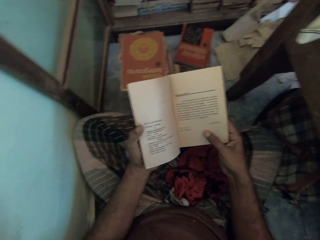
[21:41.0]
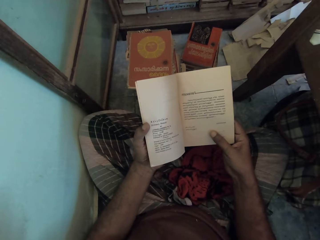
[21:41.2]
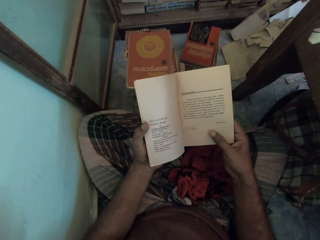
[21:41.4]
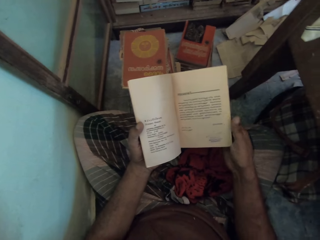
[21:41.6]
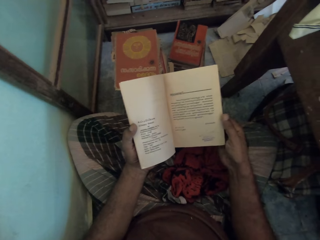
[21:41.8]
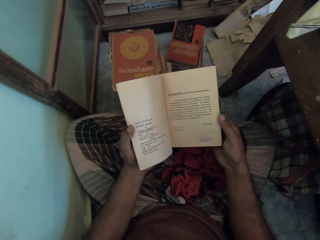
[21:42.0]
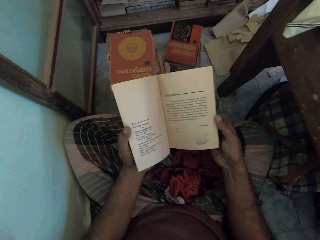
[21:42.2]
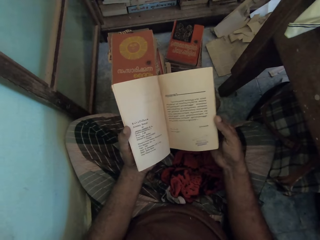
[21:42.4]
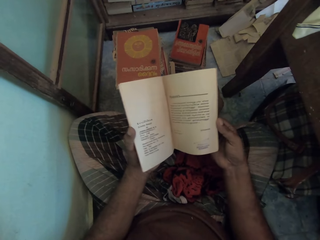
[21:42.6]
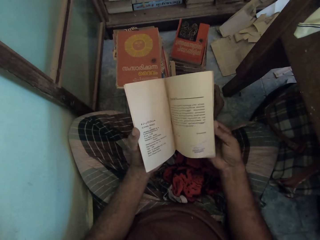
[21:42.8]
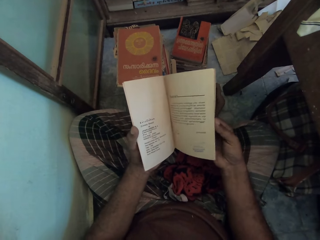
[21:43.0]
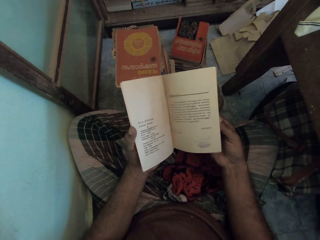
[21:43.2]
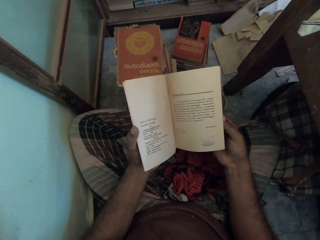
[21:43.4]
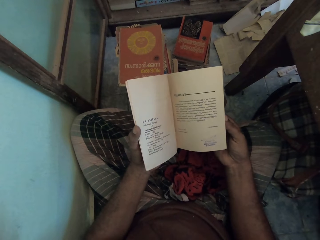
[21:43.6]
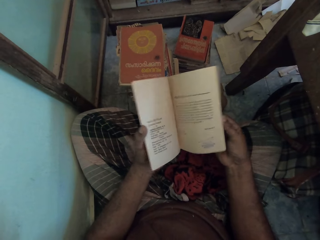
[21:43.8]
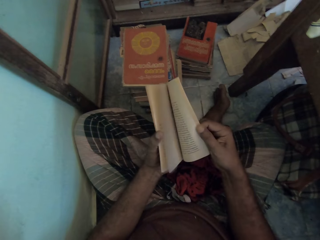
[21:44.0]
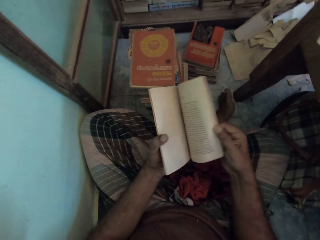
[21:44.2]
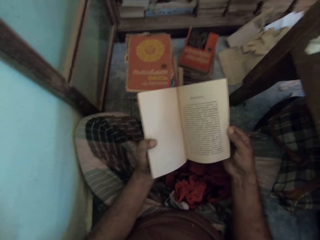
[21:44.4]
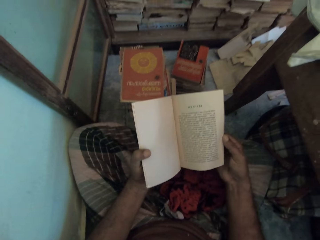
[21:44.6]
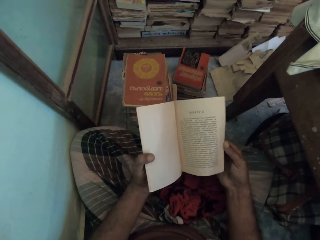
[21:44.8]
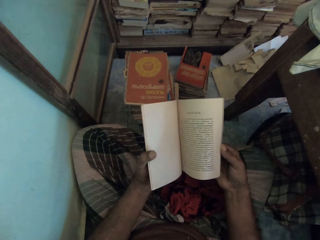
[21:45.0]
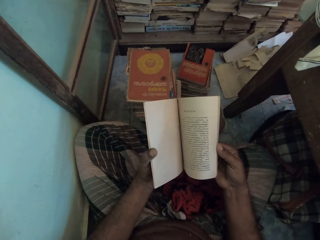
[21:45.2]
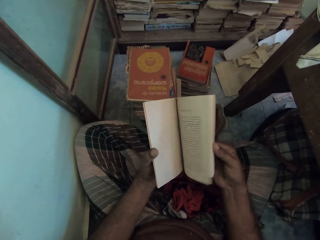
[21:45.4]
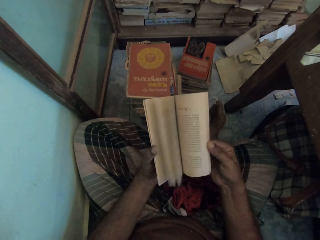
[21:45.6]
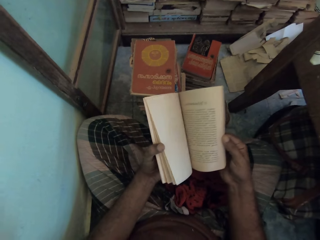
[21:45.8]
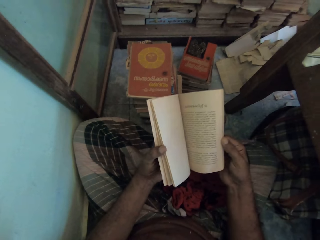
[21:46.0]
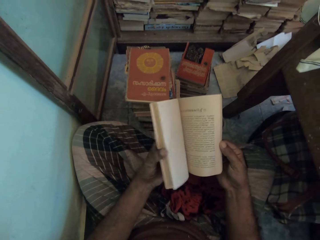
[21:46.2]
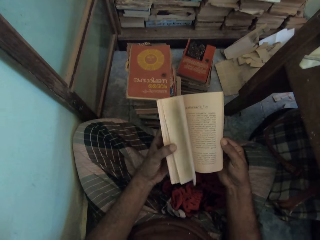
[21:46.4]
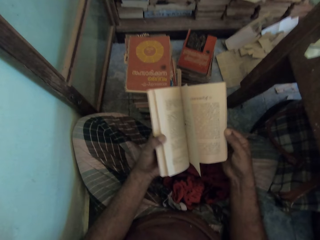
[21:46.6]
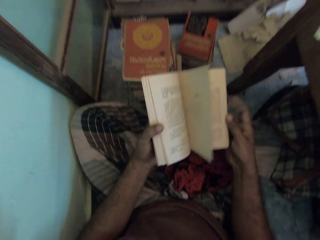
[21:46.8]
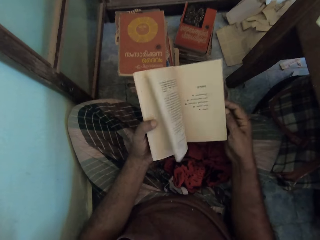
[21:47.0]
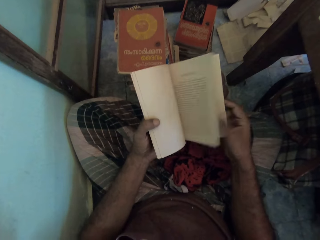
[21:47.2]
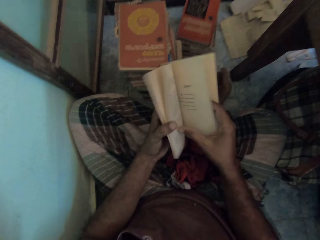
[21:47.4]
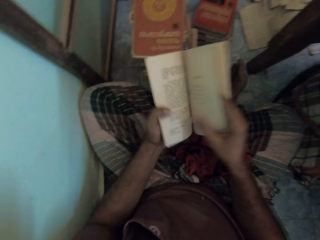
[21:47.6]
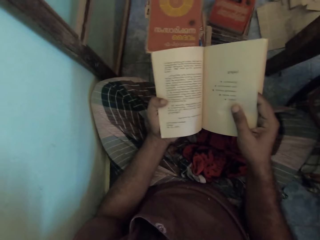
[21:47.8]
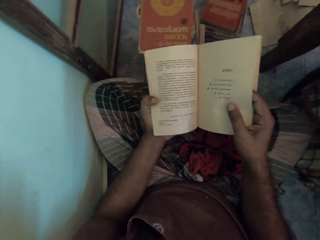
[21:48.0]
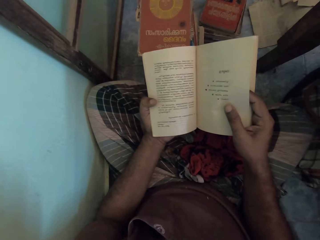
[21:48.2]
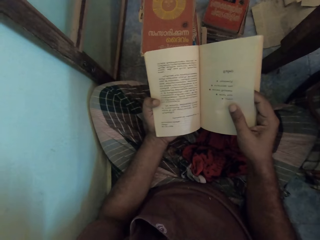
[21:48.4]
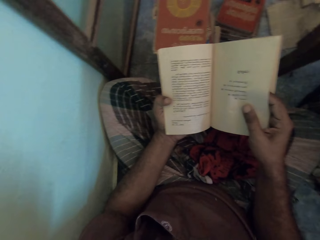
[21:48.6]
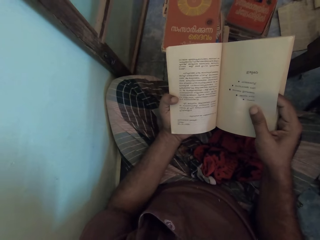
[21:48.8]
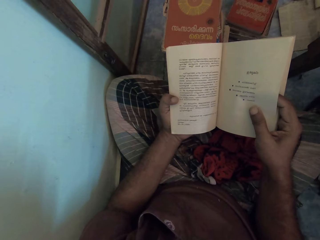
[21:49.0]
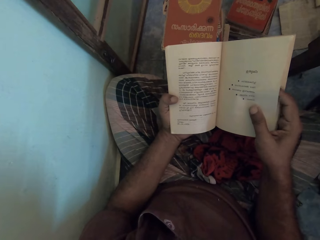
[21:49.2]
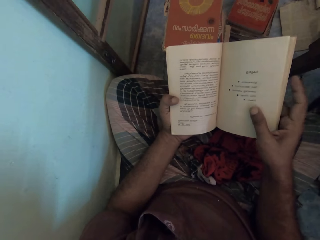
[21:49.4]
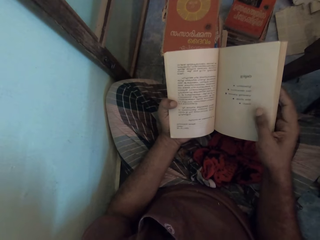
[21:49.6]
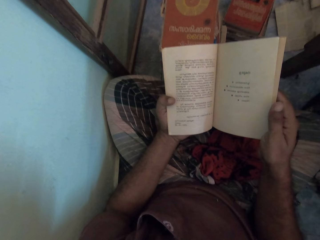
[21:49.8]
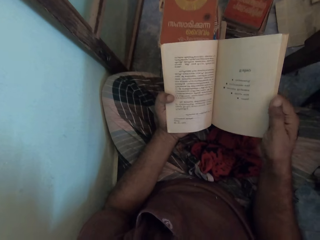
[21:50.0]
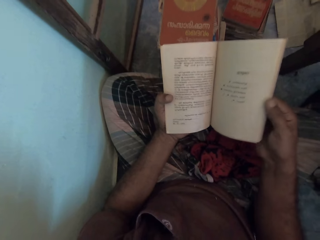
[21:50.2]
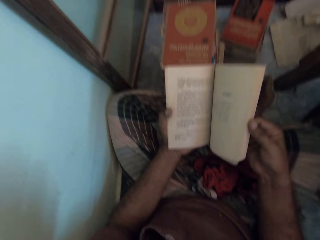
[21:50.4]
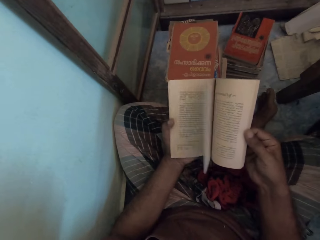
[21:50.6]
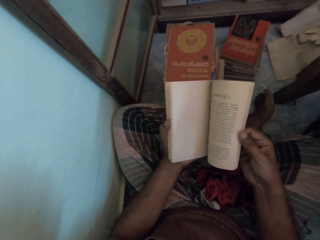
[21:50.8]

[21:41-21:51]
The camera wearer opens a book. He flaps a page with his right hand. He flaps the pages with his left hand. He flaps a page with his right thumb. He looks at the book.

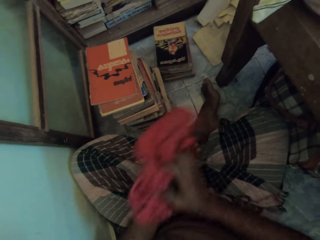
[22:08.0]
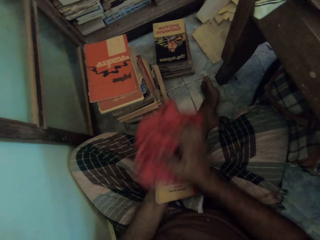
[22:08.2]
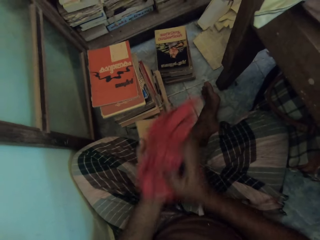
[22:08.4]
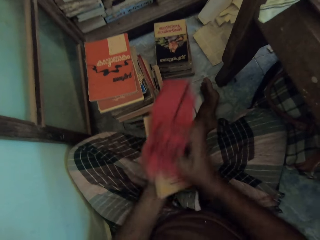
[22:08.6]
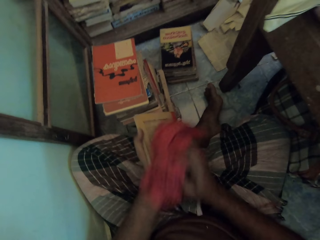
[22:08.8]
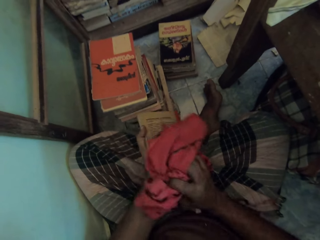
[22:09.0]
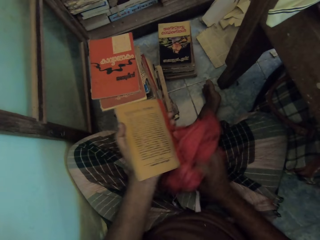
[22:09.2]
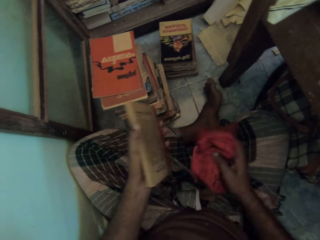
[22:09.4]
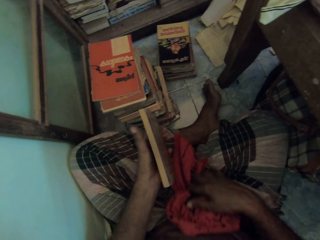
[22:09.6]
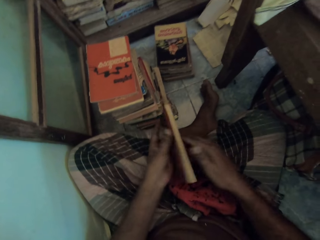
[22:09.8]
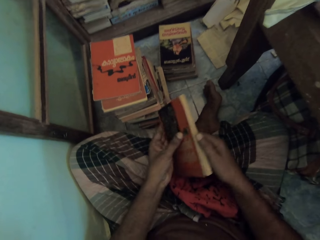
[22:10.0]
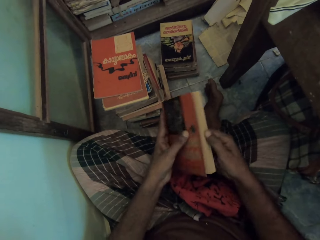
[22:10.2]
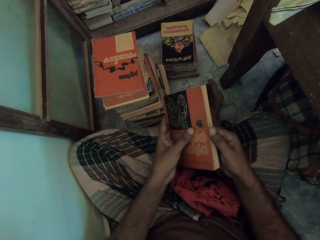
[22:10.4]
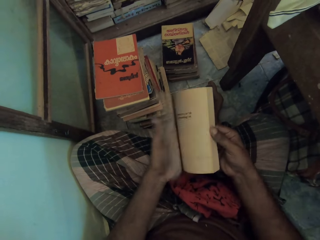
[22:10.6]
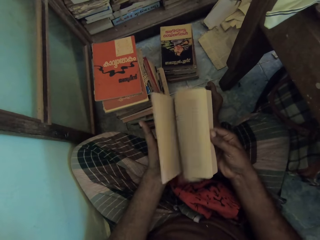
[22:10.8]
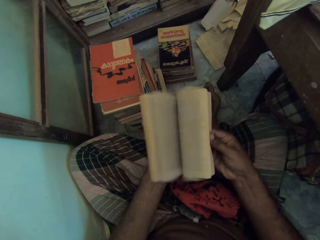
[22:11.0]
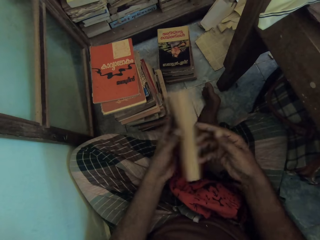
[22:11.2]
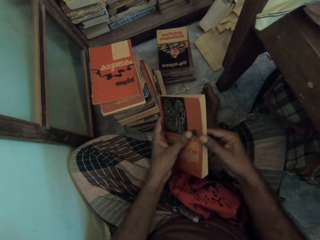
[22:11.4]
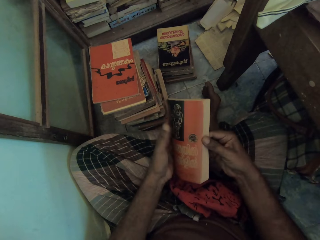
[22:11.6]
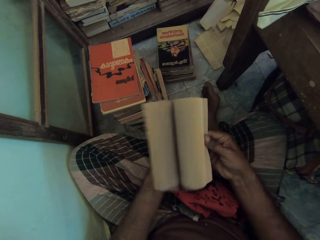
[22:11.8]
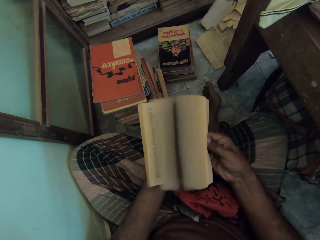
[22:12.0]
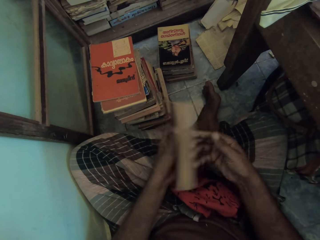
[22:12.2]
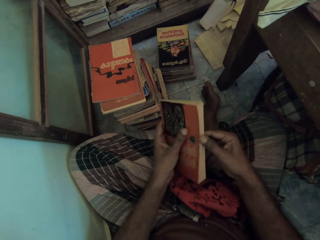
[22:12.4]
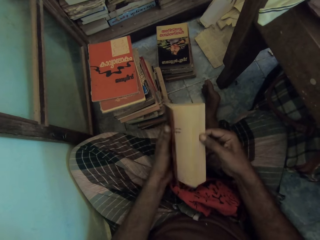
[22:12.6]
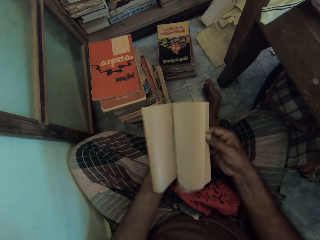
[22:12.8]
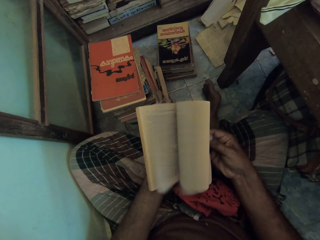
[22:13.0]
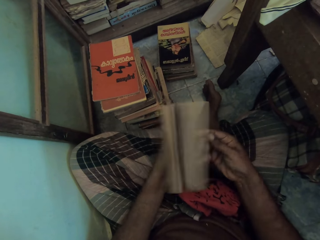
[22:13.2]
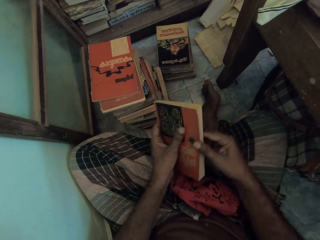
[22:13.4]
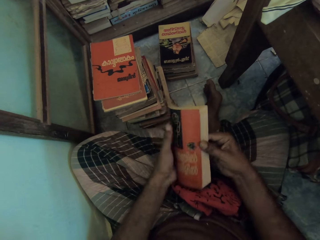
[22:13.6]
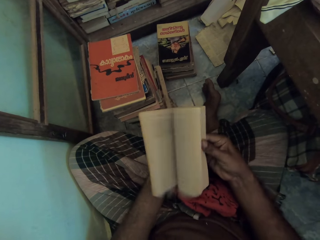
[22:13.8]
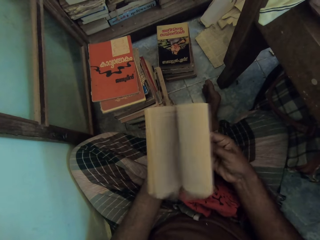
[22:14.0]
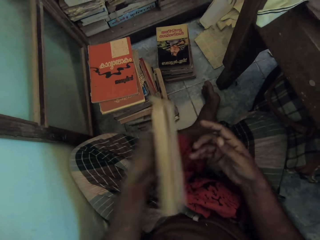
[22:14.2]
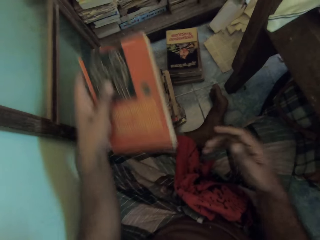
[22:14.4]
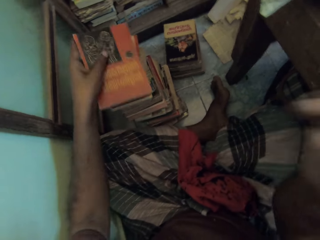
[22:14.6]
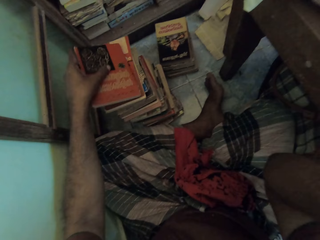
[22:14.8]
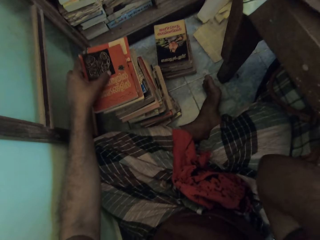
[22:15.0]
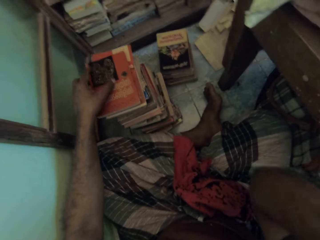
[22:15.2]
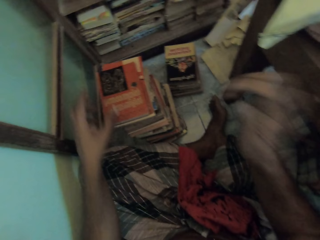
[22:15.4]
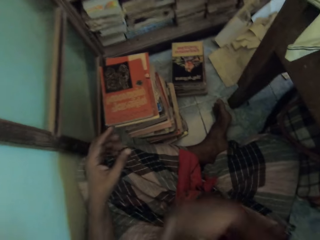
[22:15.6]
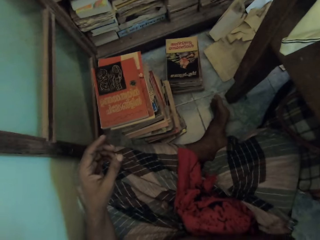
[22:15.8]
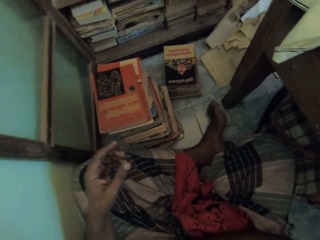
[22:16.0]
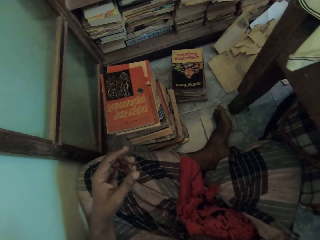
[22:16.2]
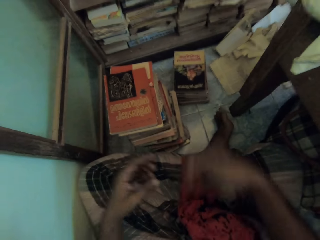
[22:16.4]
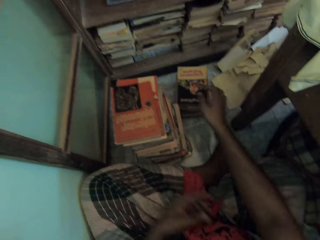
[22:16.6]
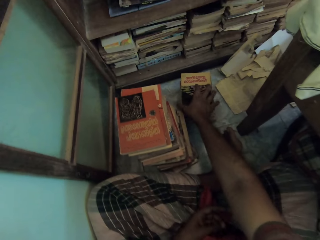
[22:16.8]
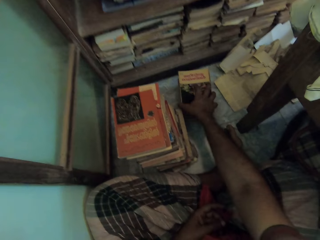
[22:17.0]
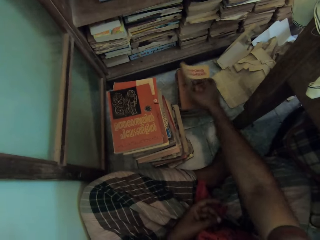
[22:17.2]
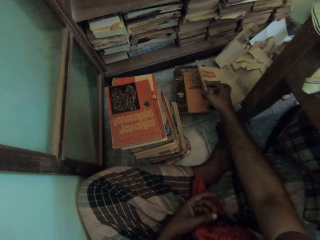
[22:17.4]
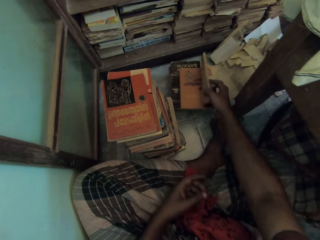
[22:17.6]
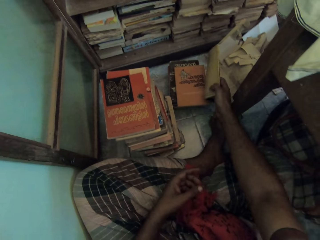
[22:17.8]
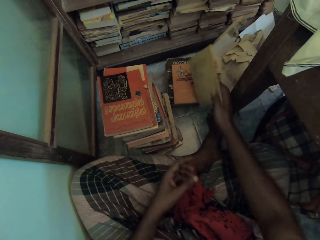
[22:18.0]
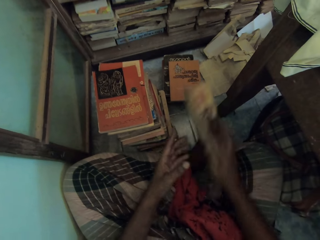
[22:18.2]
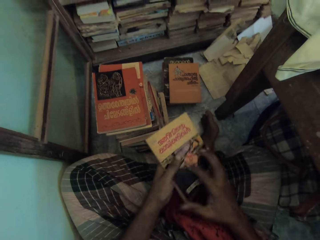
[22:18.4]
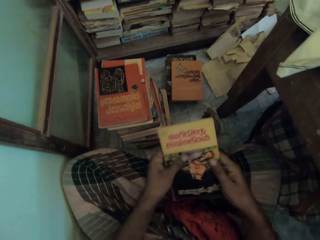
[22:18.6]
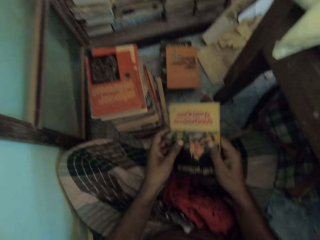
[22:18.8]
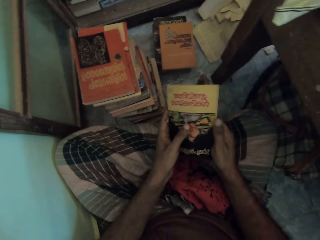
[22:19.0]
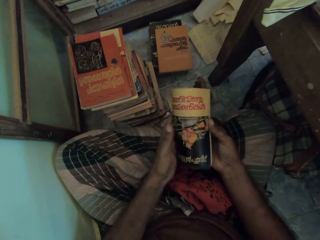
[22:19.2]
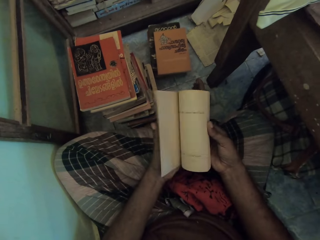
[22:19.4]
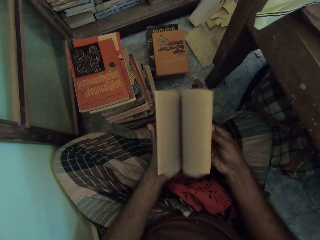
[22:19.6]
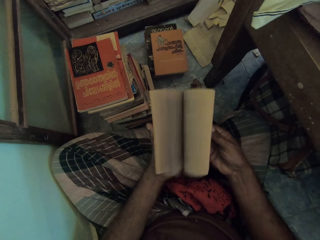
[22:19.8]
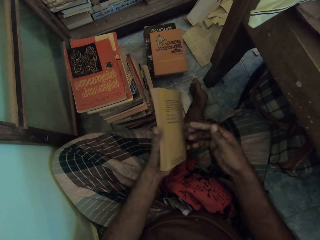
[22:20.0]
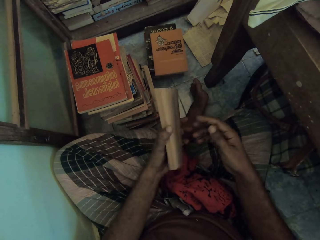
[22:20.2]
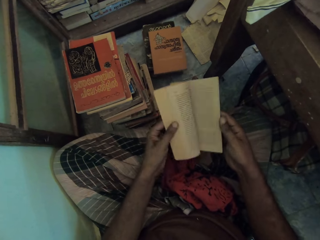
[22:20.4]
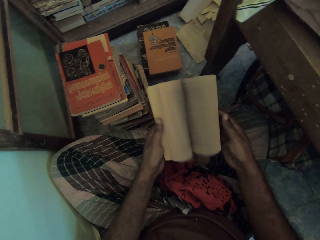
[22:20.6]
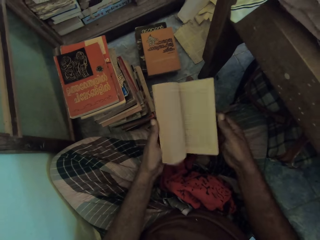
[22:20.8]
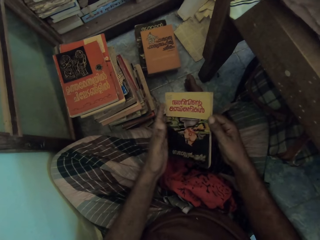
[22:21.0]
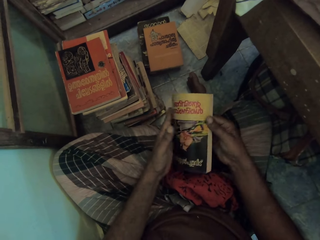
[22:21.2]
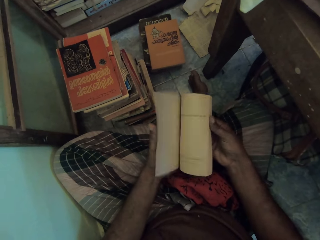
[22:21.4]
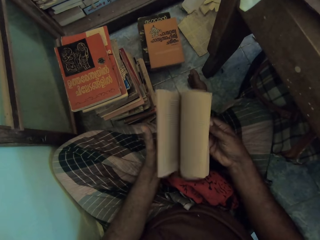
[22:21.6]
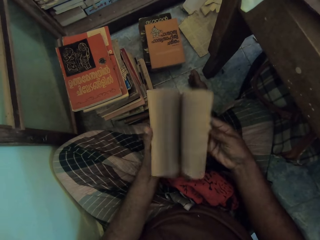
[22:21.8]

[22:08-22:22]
The camera wearer puts down the cloth with his right hand. He opens a book. He flaps the pages with his right hand. He puts the book on top of books with his left hand. He raises his right hand. He raises his right hand again. He picks up a book with his right hand. He opens the book. He flaps the pages with his right hand. He flaps the pages with his left hand.
